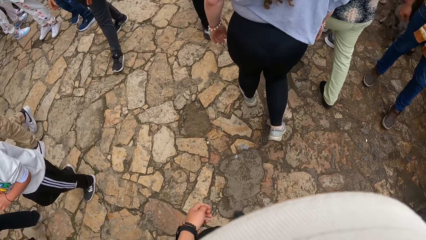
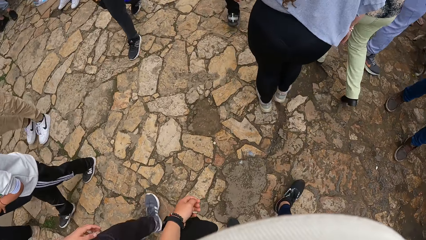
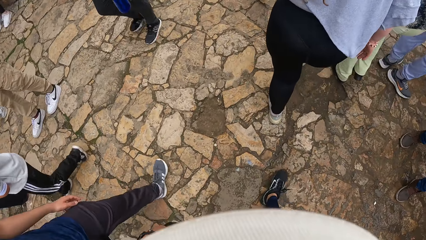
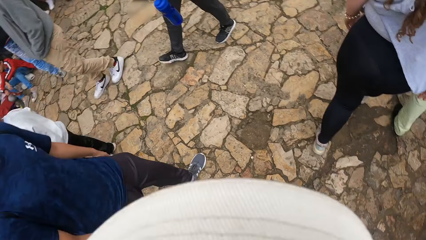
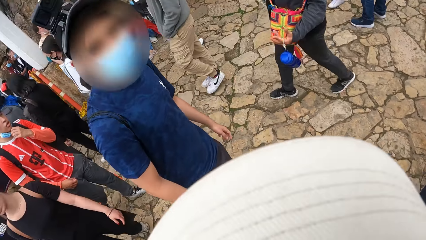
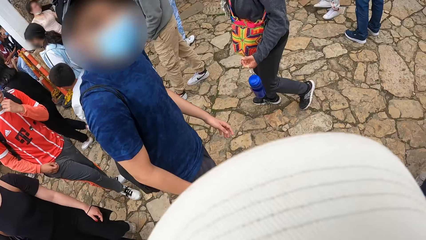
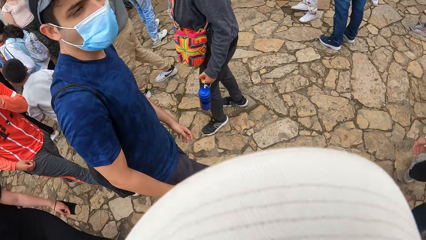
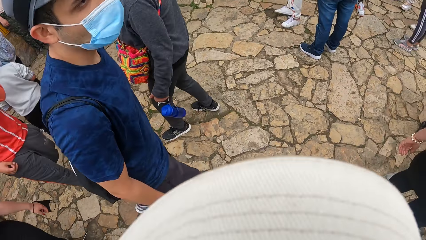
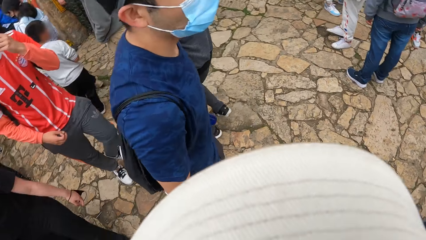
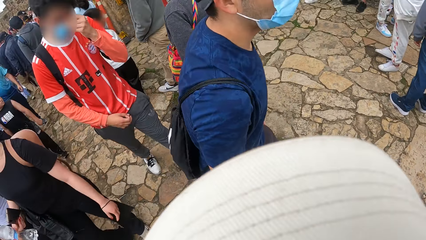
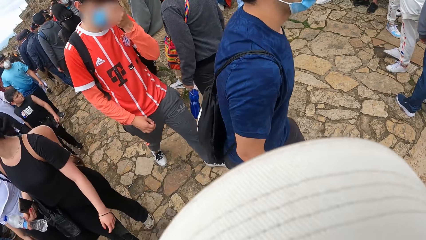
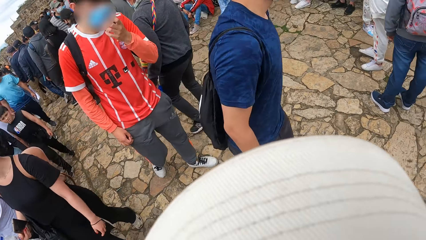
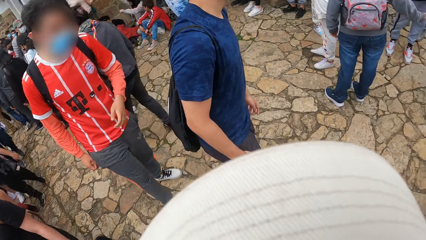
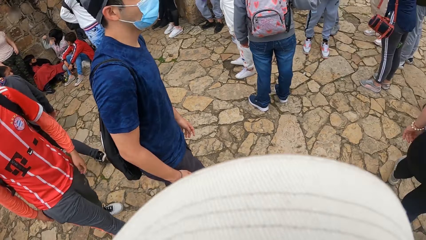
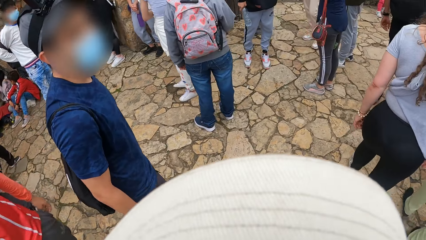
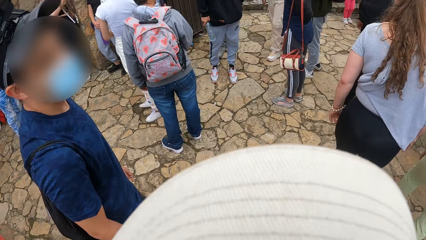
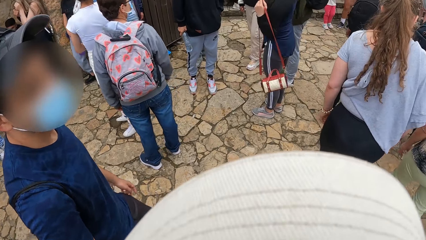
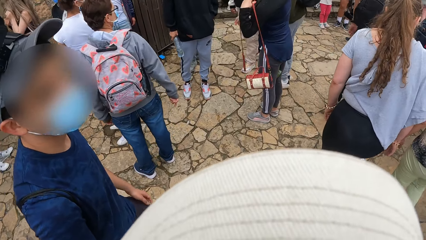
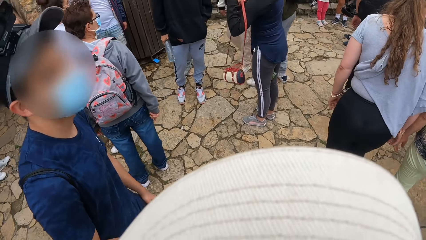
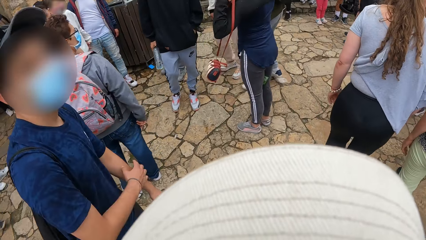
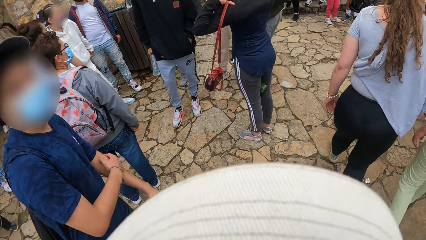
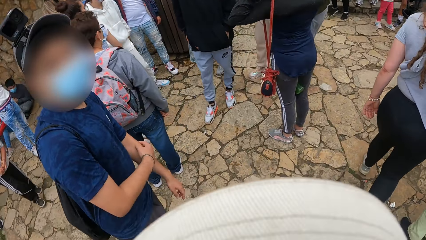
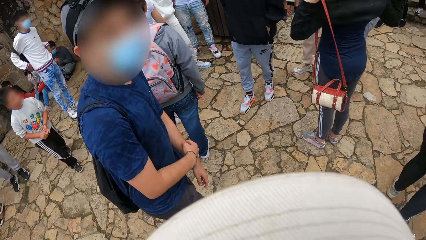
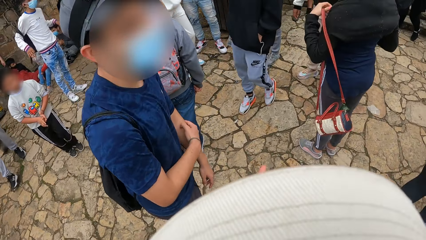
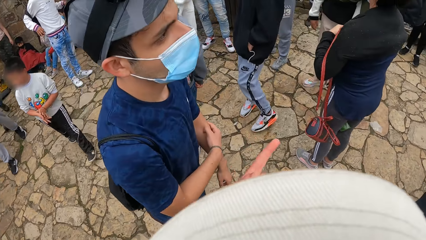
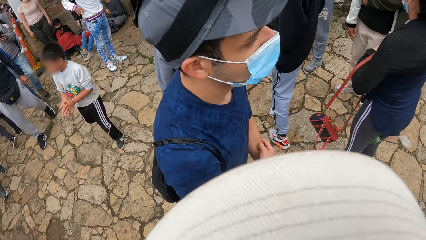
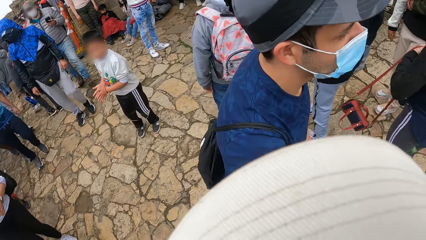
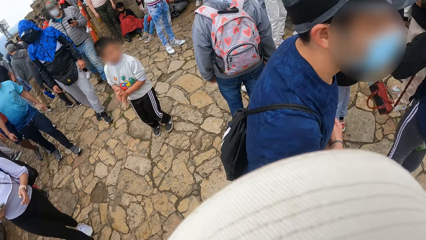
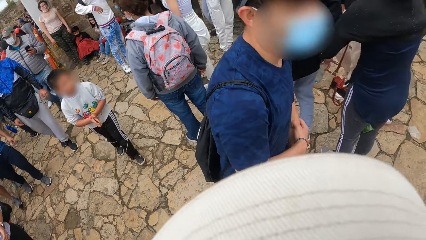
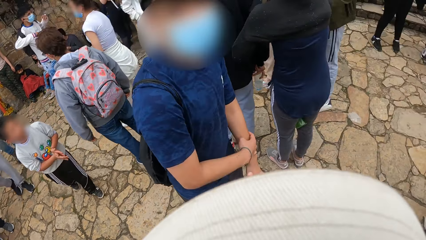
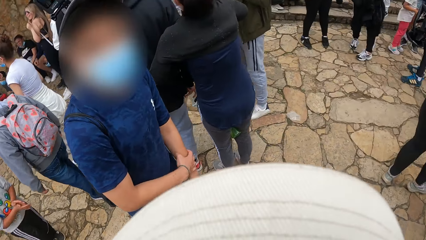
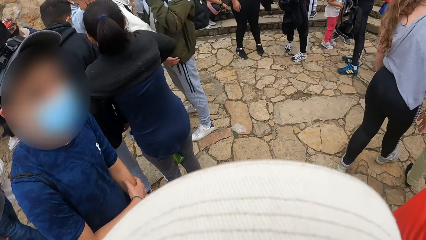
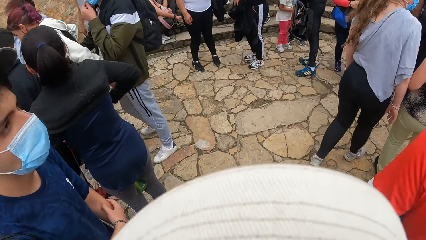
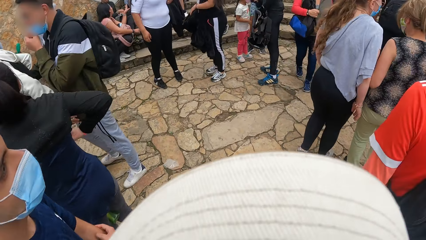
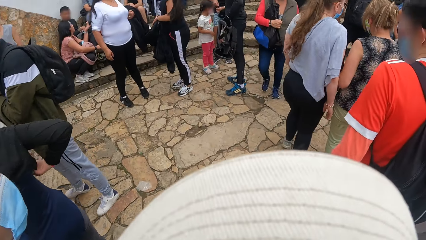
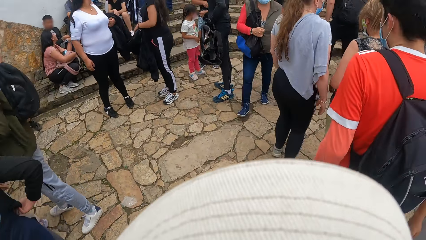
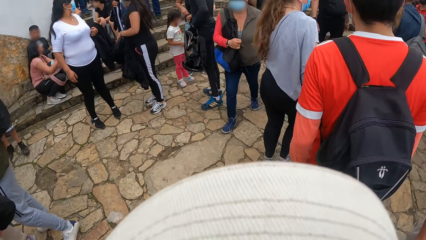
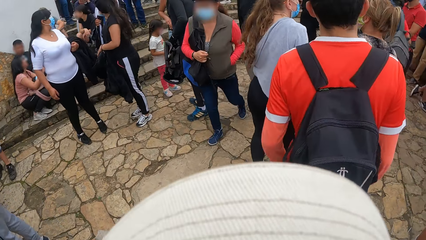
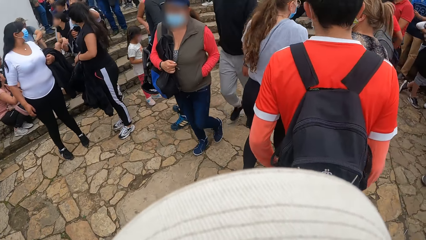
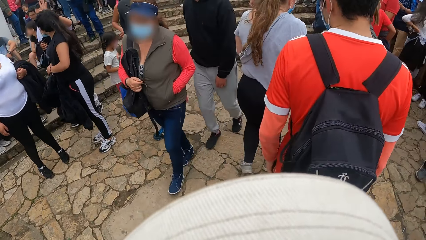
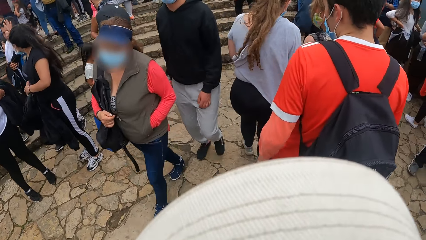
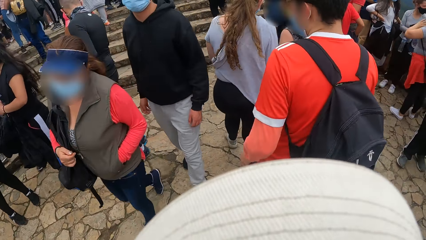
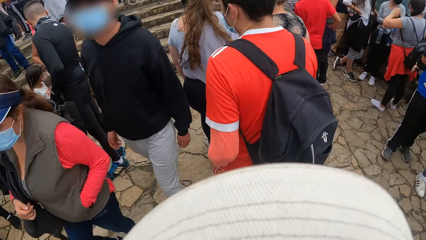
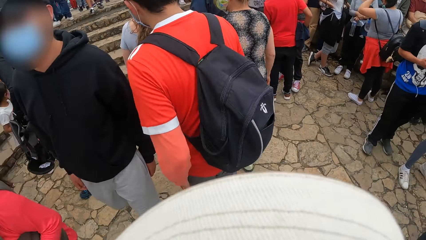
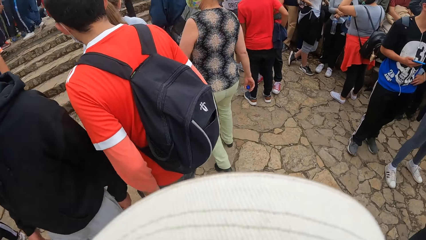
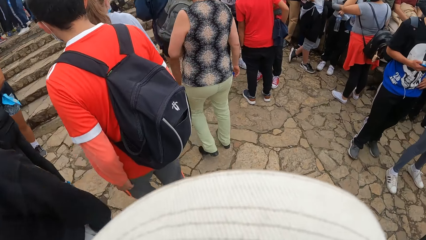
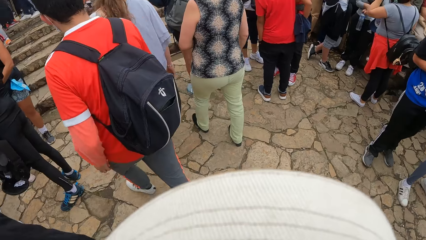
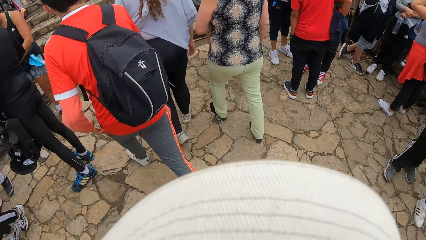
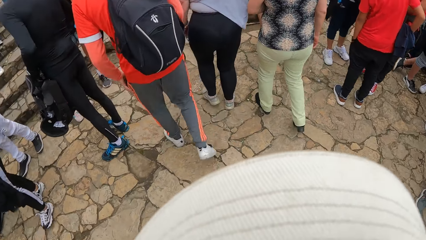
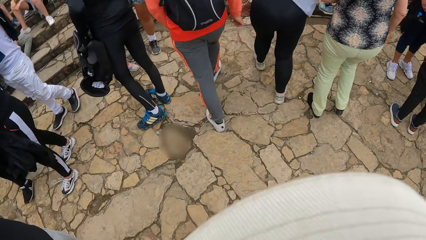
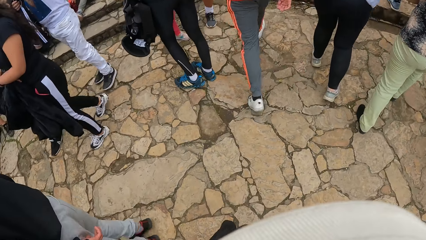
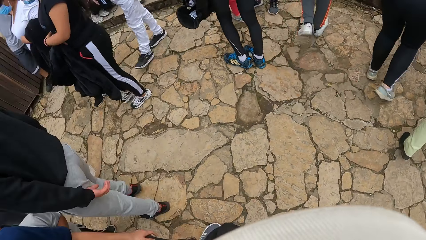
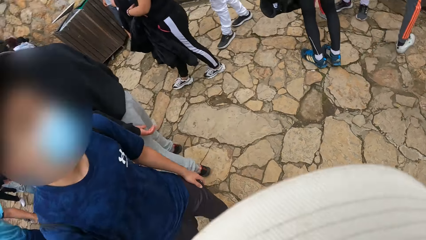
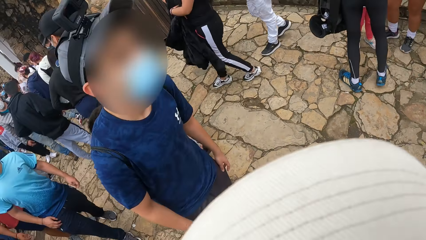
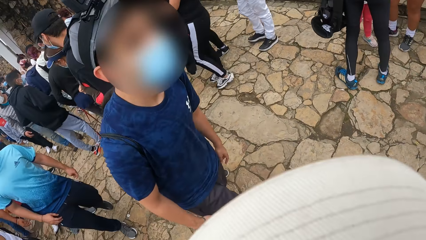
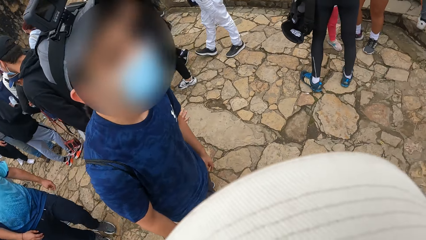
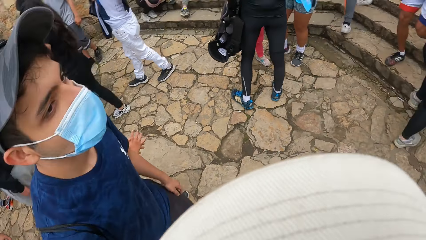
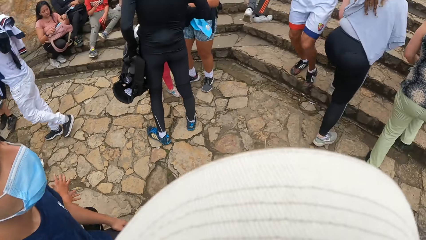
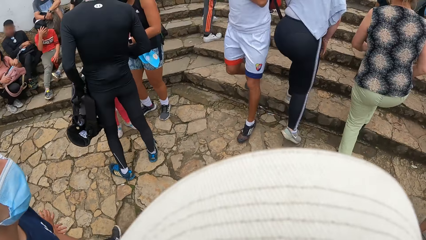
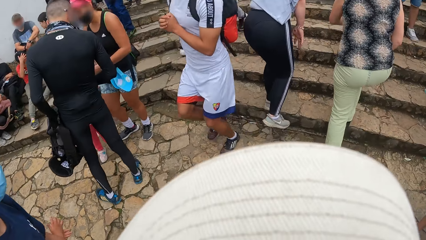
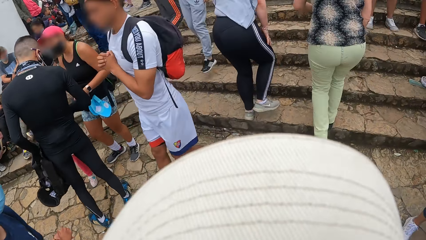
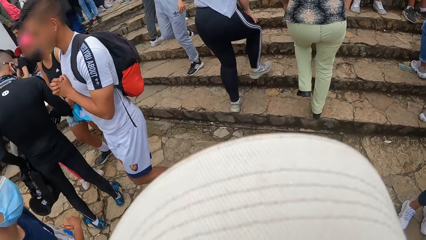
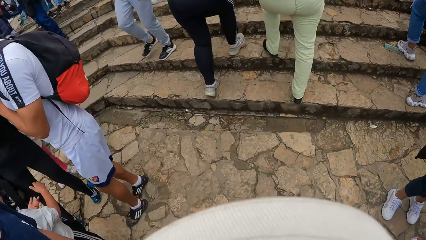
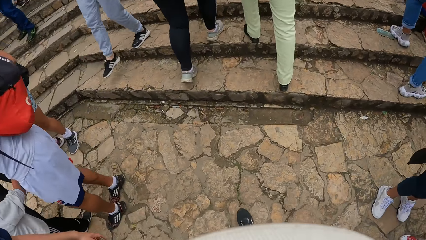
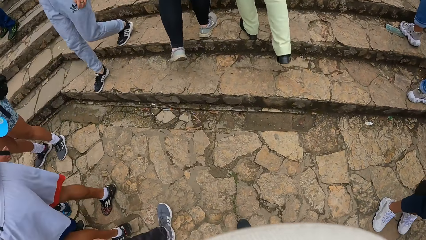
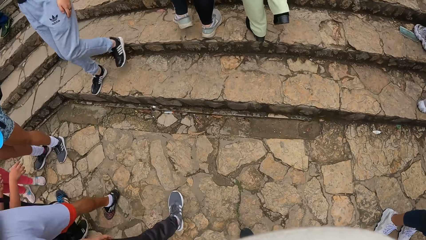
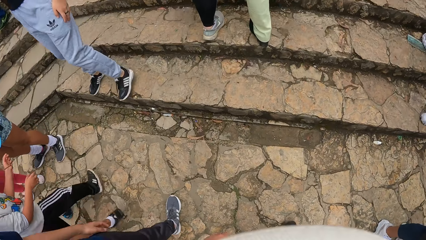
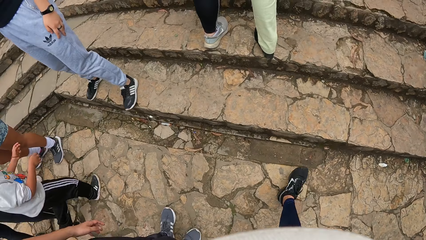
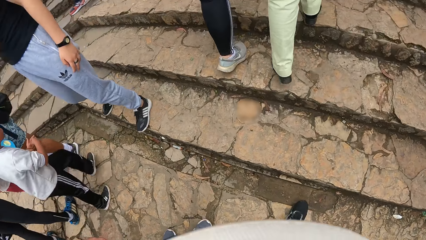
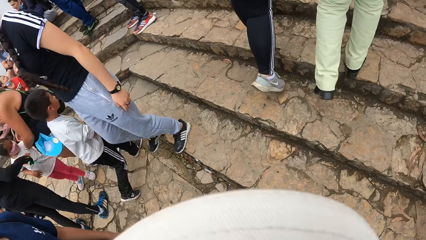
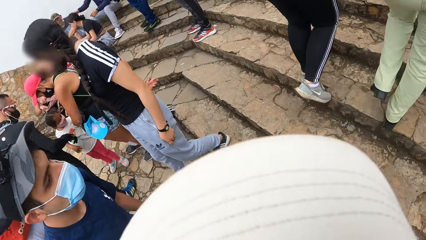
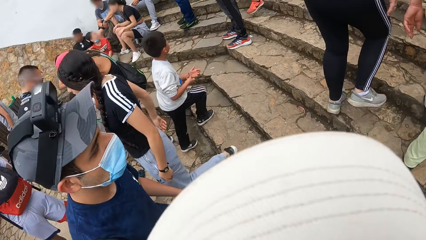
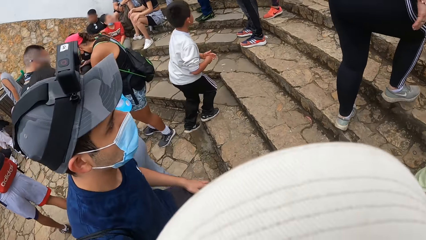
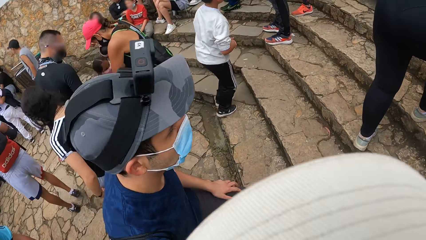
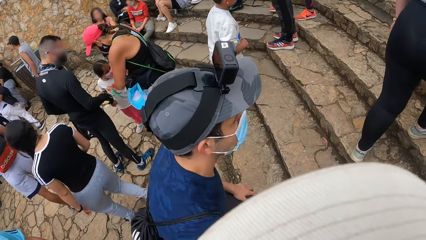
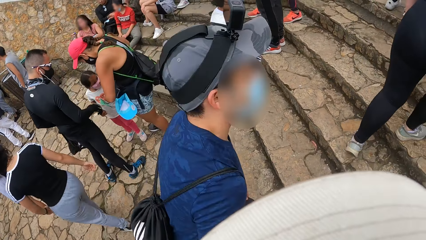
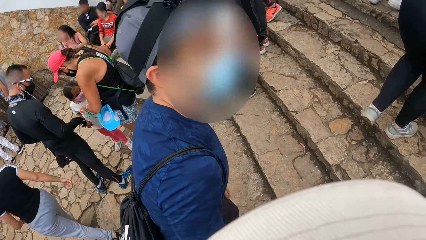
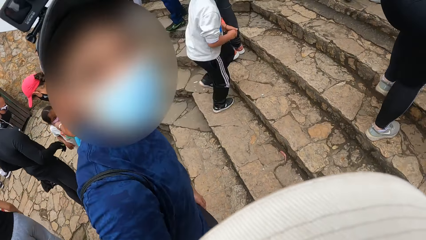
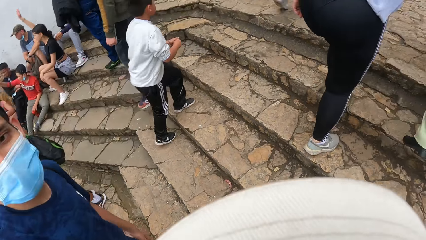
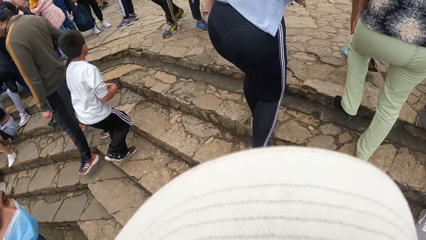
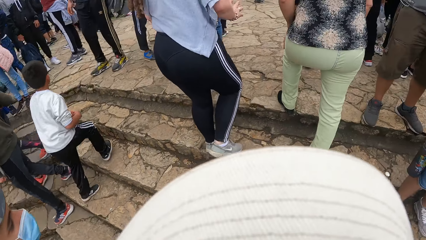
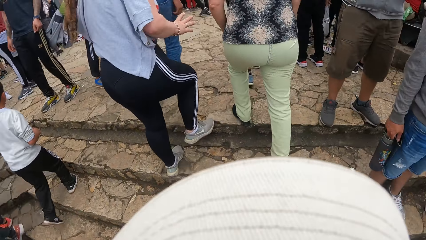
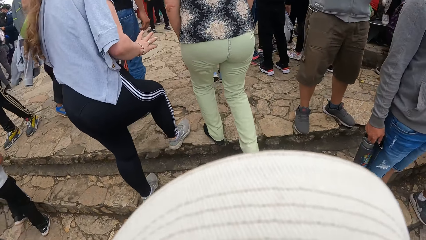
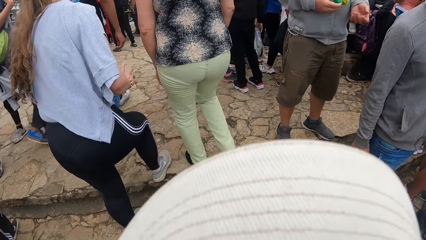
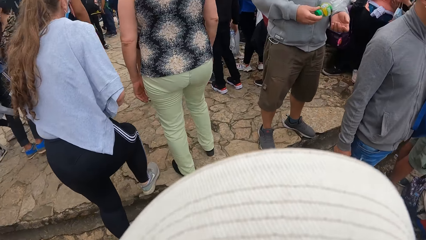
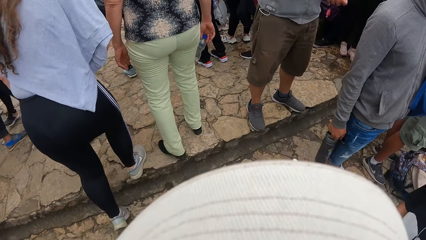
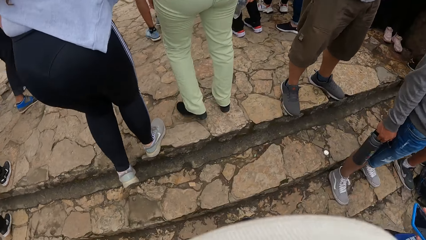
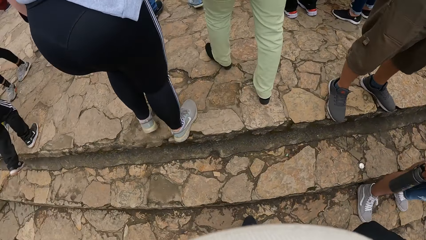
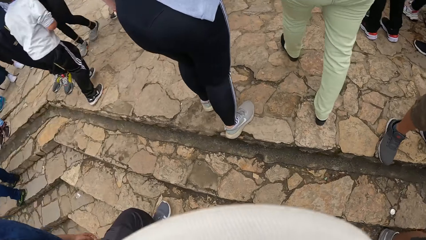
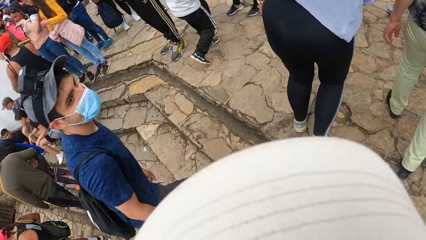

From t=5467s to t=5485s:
The camera wearer dialogues with the man. The man touches his left hand with his right hand. The camera wearer looks around the park. They walk up the stairs with the man.
